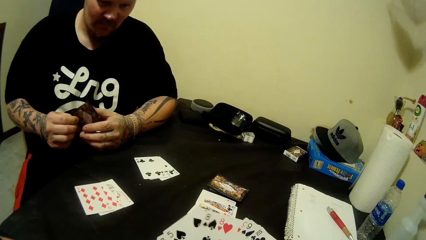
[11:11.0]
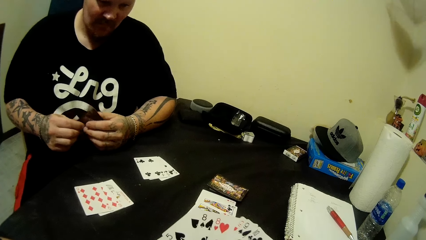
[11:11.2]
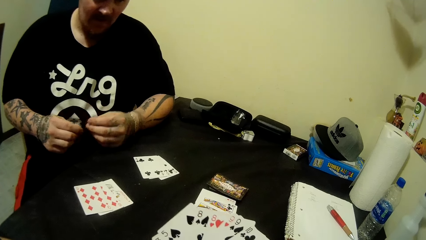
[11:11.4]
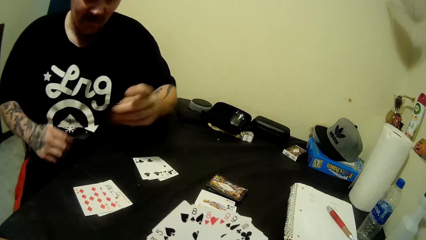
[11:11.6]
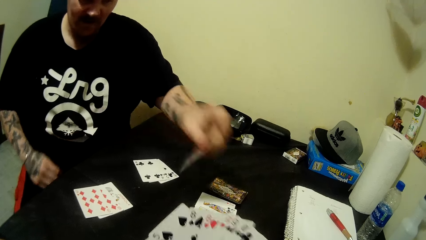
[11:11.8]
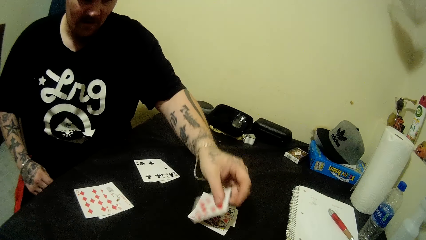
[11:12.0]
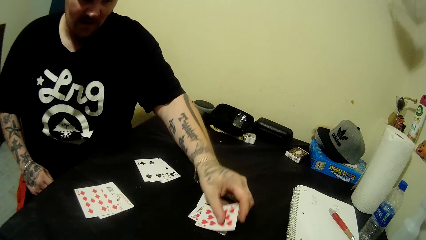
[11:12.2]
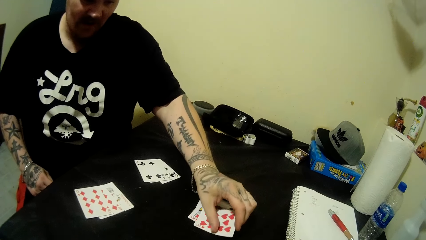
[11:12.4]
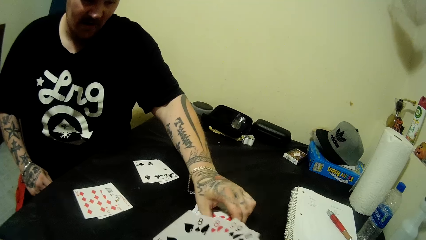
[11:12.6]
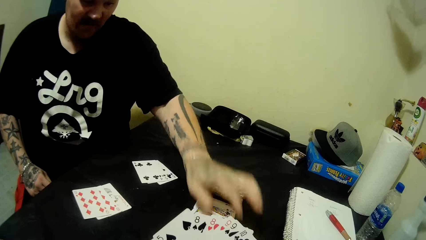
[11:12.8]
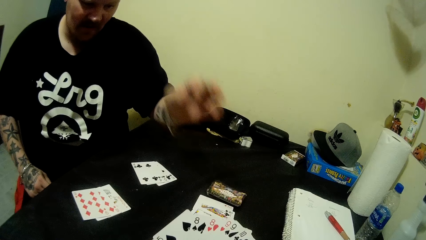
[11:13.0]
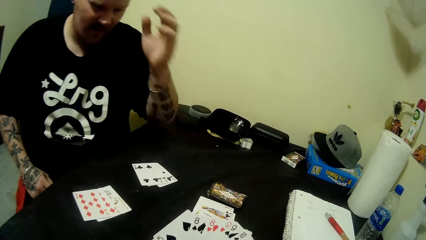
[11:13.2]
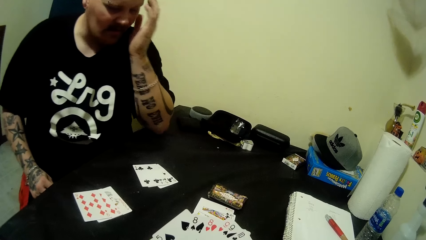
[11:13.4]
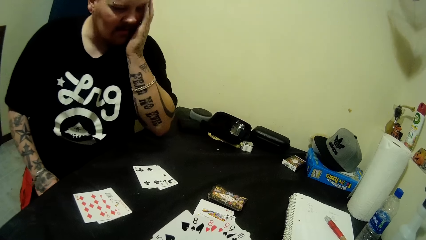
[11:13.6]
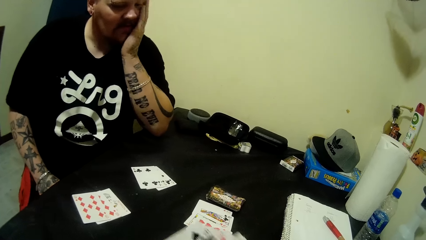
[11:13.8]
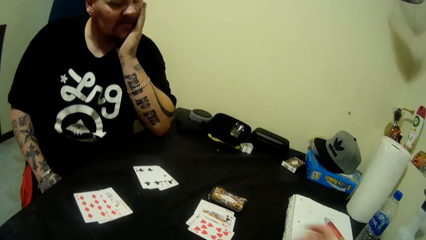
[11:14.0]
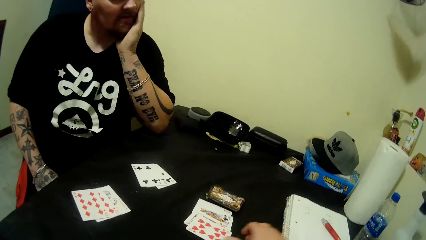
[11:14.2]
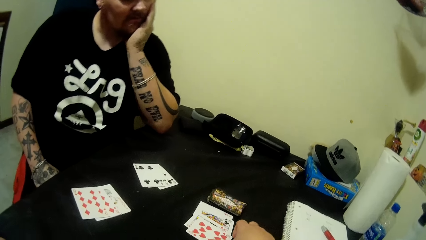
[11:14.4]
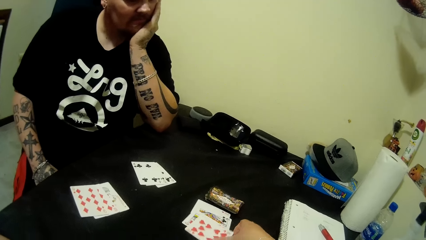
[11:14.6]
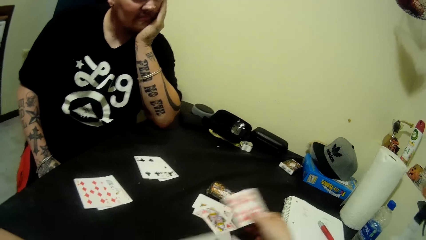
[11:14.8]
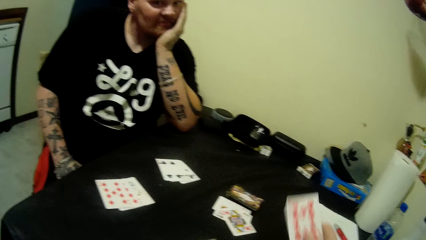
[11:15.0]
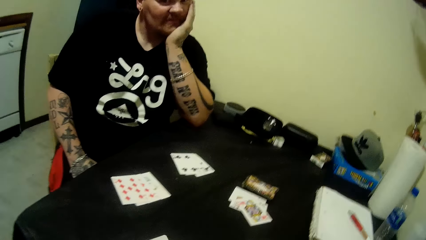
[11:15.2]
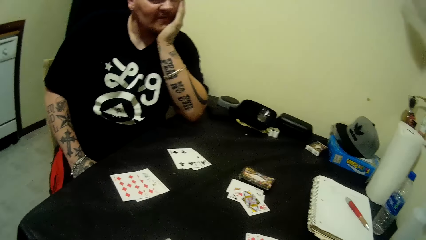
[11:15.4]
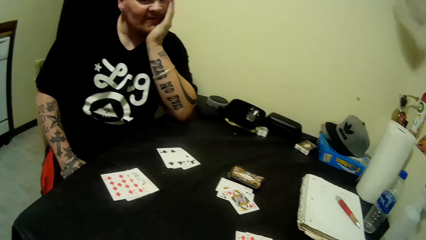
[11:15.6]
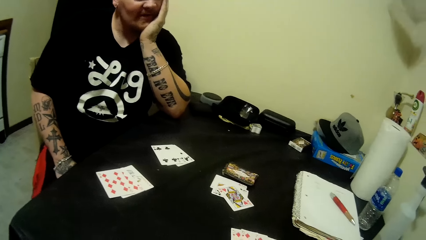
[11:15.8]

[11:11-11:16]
The camera wearer spreads the cards in both hands. A man drops a card on the table with his left hand. The camera wearer looks around. She looks at the cards. The man places his left hand on his chin. The camera wearer picks up a card on the table. She drops a card on the table with her right hand. The man looks around.

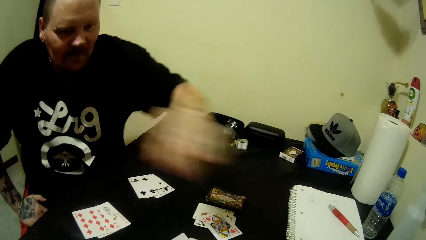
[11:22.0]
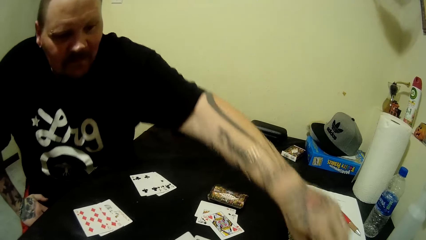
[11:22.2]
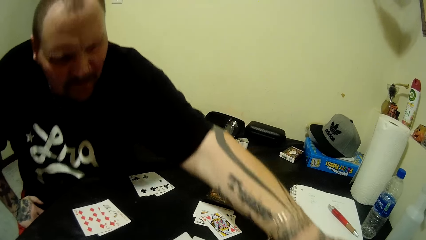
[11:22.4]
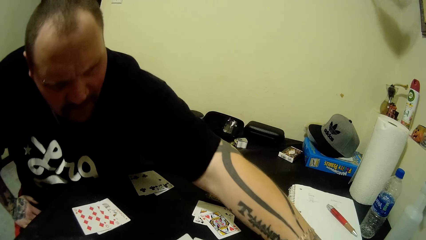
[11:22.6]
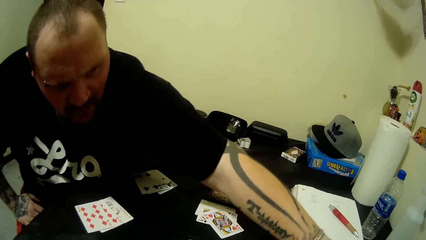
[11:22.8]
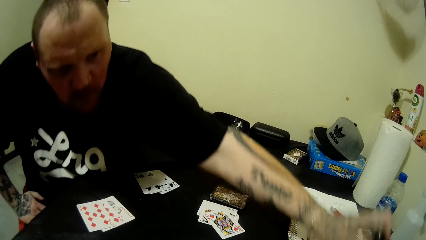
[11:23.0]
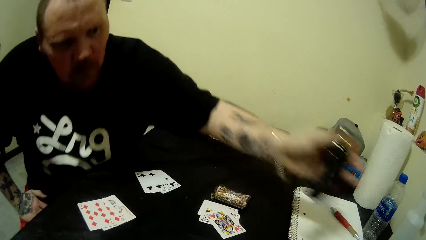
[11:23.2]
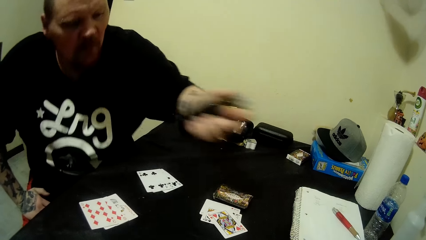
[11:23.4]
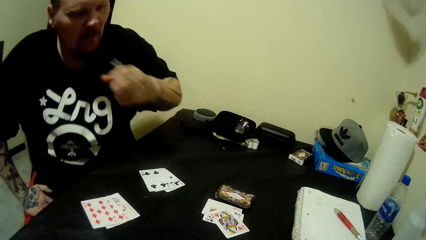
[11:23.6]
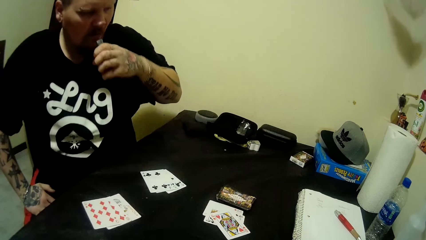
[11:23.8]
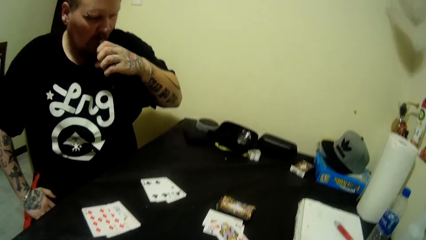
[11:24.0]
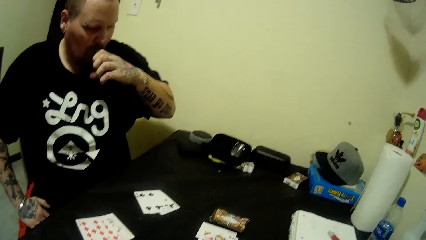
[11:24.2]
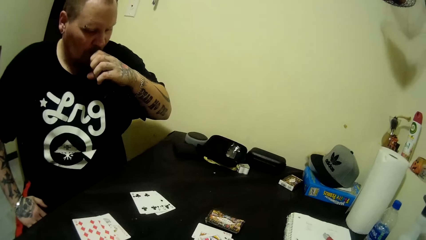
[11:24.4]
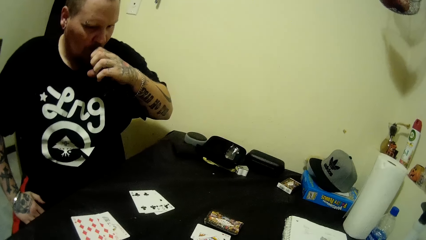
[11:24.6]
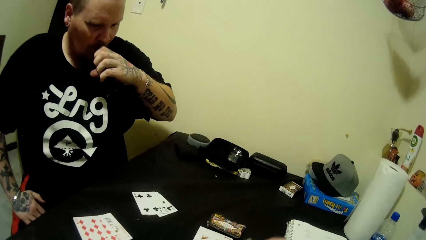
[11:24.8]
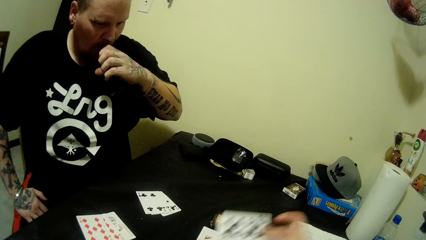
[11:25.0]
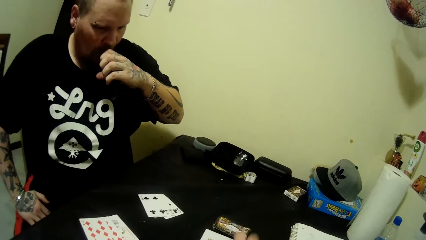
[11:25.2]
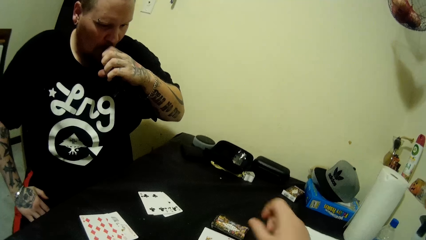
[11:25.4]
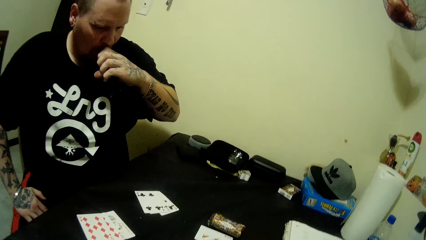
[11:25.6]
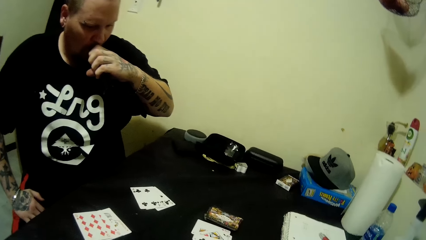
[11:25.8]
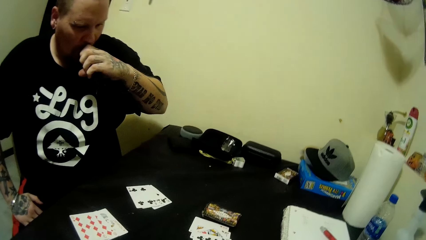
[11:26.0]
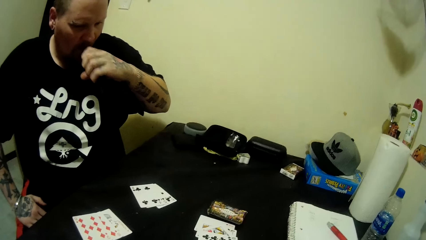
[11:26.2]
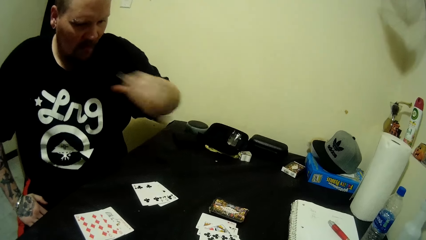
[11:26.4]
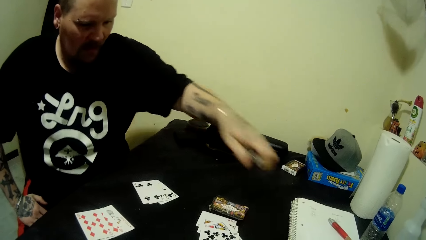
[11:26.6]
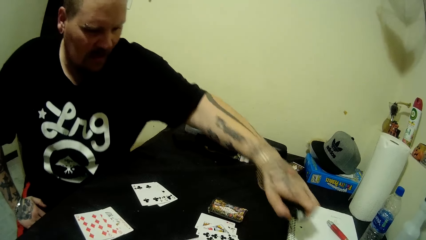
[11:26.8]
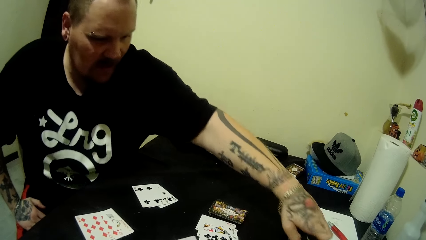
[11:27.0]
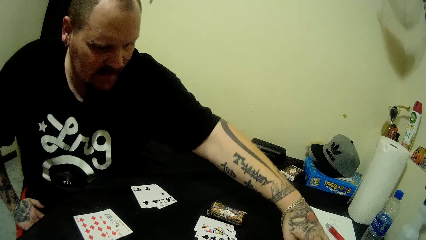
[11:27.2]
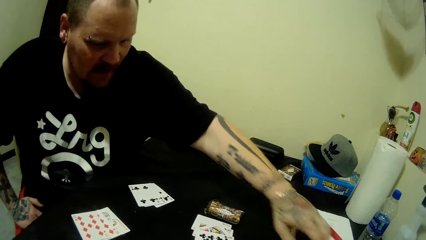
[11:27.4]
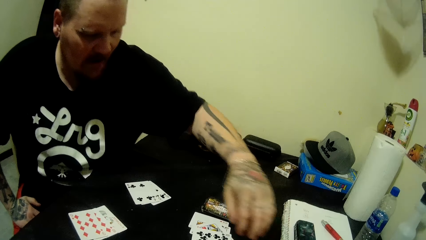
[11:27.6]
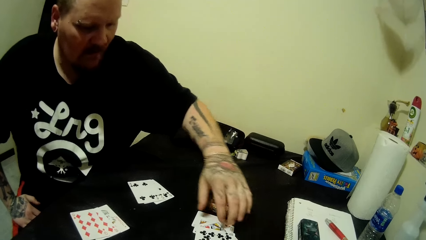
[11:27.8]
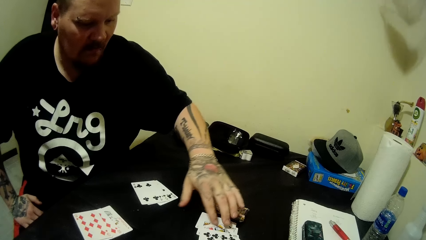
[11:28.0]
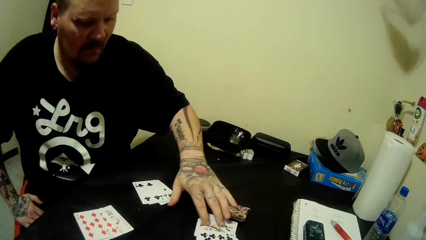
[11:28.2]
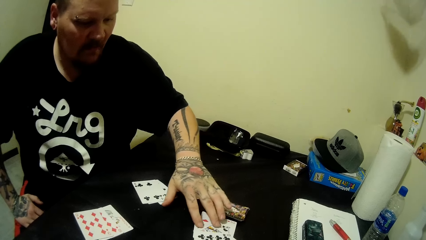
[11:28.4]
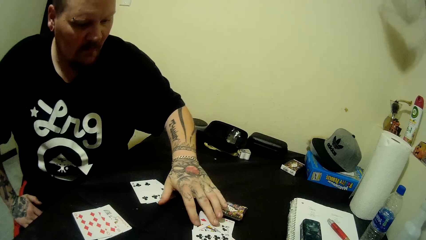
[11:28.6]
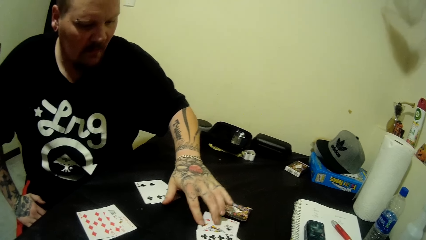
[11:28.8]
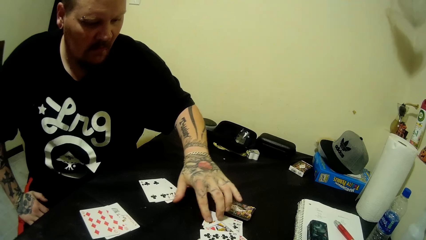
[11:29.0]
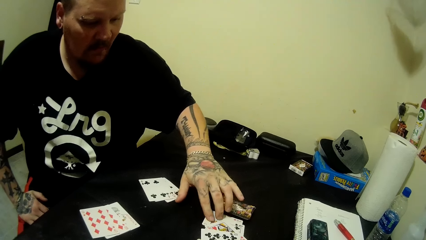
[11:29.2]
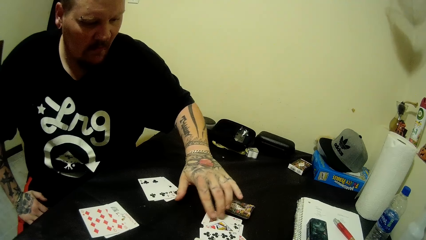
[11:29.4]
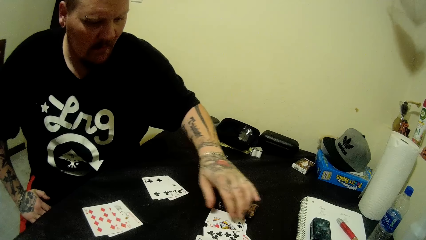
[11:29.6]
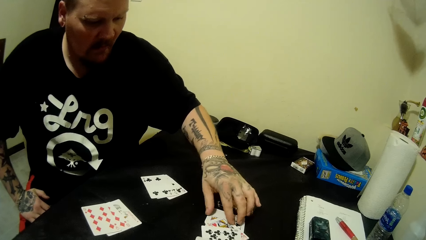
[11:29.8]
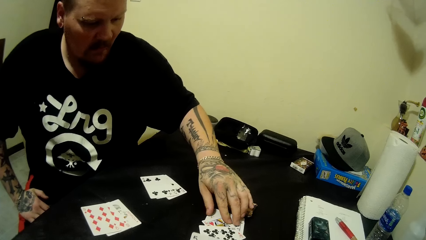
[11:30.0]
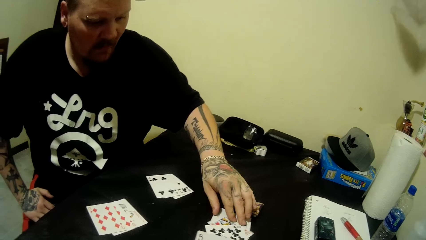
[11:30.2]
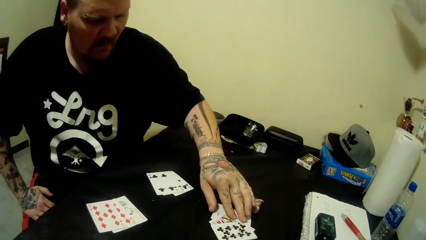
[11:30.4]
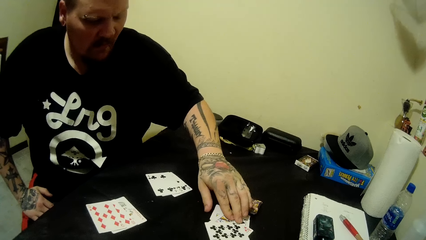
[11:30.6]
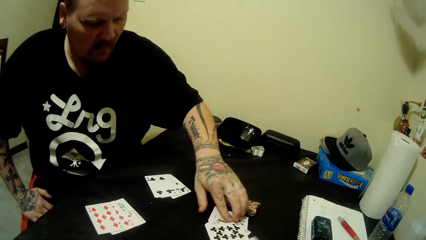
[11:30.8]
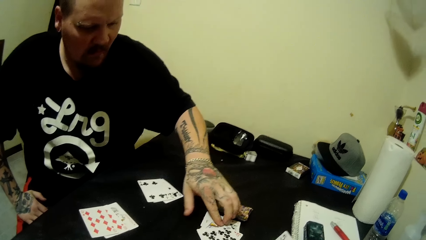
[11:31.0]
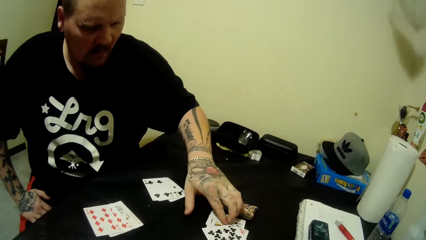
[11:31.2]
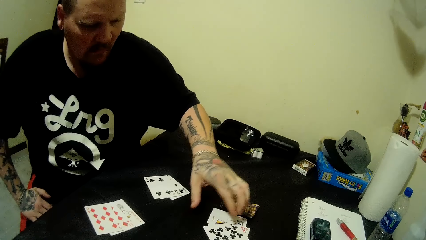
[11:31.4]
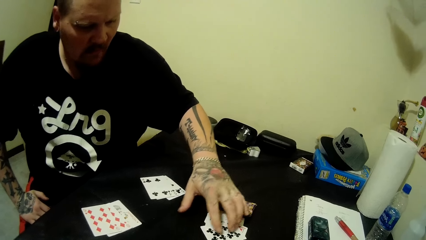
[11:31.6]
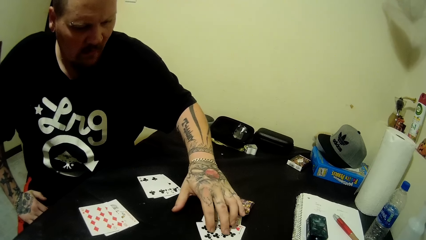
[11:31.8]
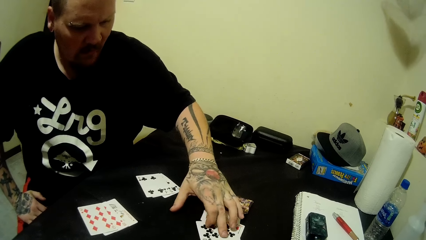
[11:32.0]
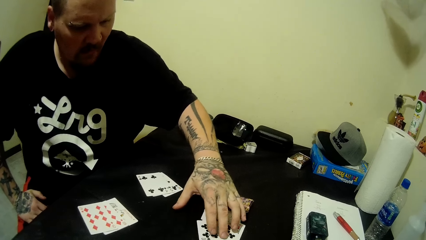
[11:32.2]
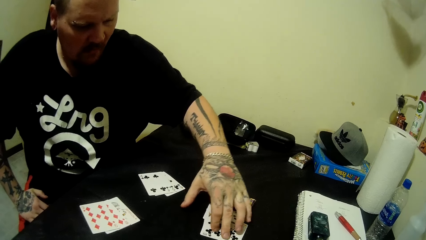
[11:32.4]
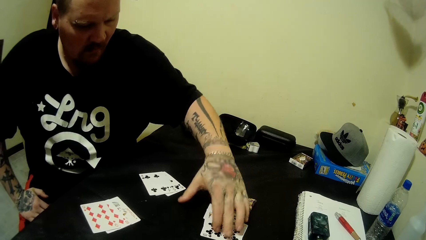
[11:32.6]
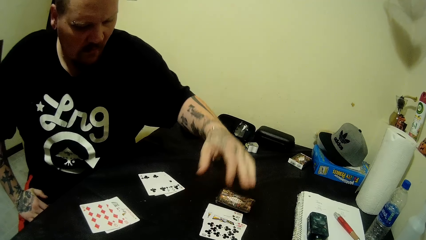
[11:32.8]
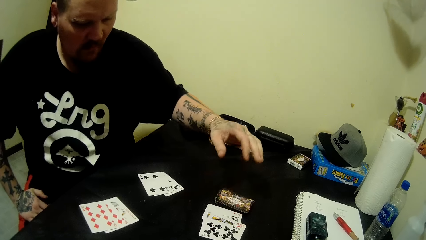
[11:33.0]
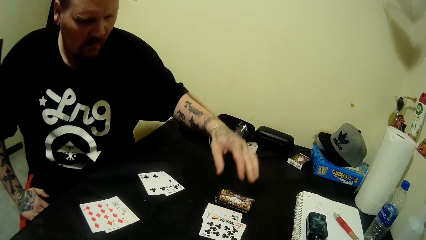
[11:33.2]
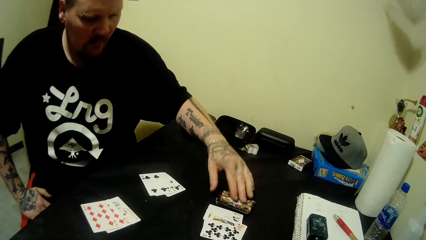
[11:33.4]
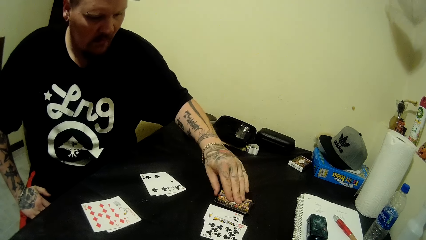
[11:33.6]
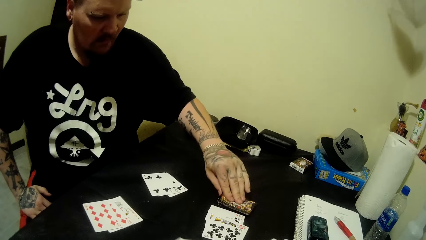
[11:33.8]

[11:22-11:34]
A man picks up a bottle on the table with his left hand. The camera wearer looks around. The man moves backwards. He takes something with the mouth. The camera wearer pulls a card. She drops the card on the table with her right hand. She looks around. The man moves forward and drops the bottle on the table with his left hand. He moves backwards. He arranges cards on the table. He touches the cards on the table with his left hand. The camera wearer holds the cards and looks around.
